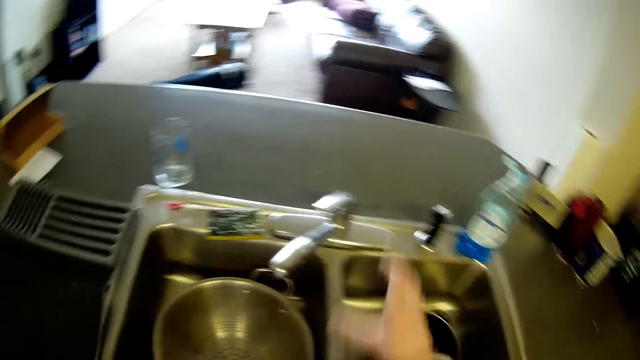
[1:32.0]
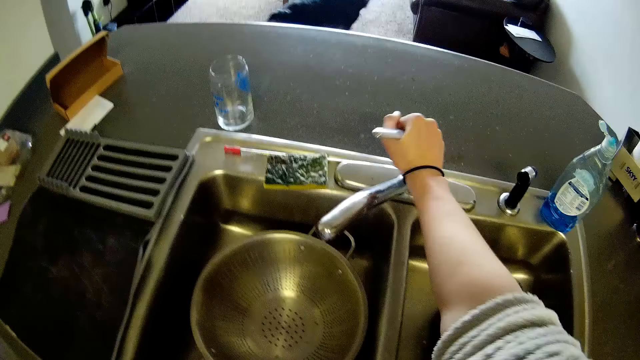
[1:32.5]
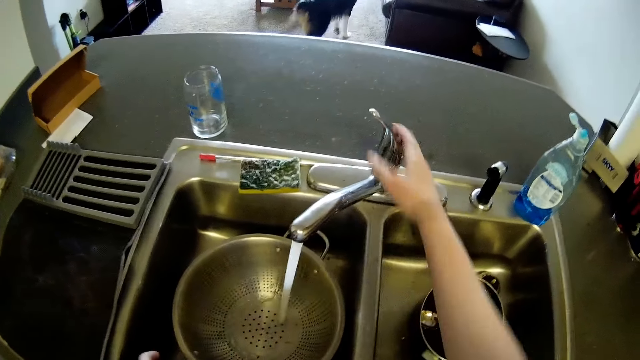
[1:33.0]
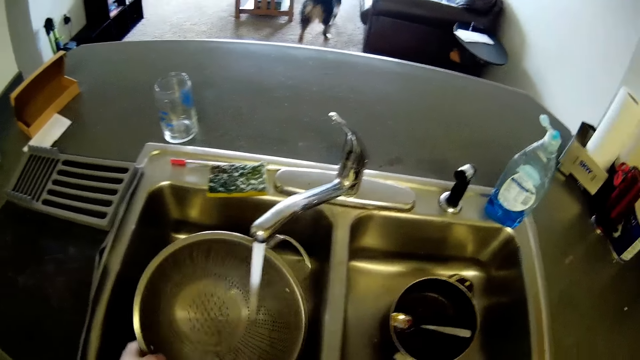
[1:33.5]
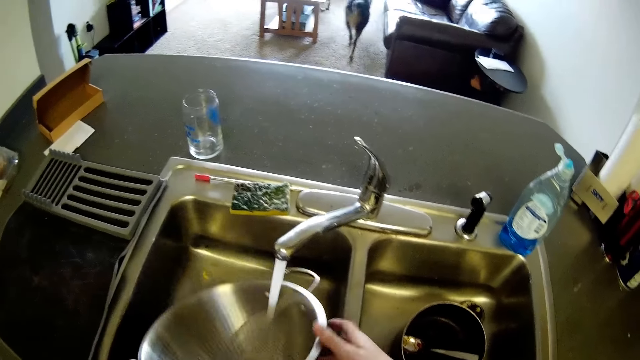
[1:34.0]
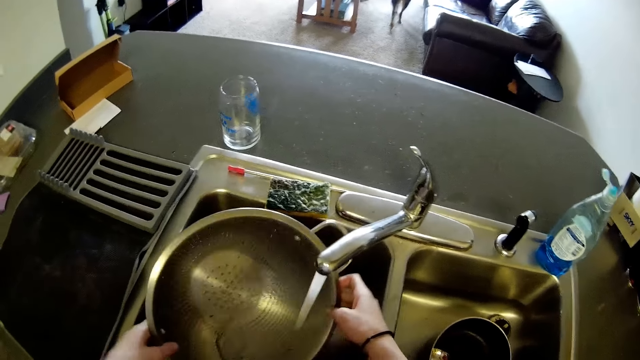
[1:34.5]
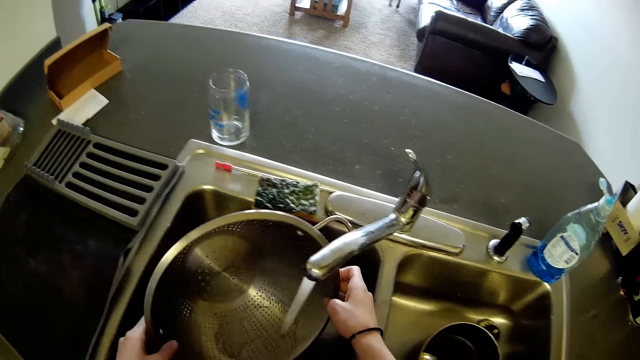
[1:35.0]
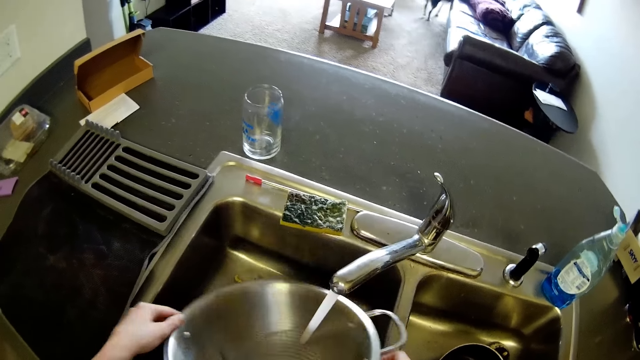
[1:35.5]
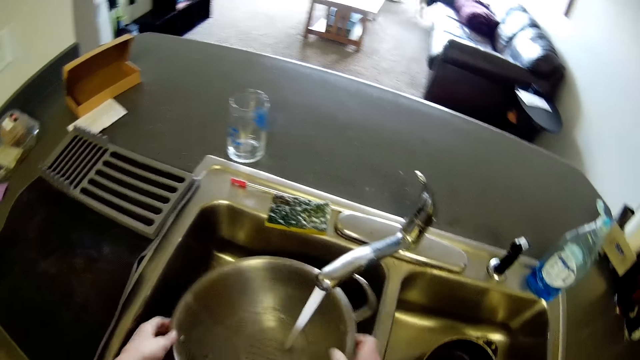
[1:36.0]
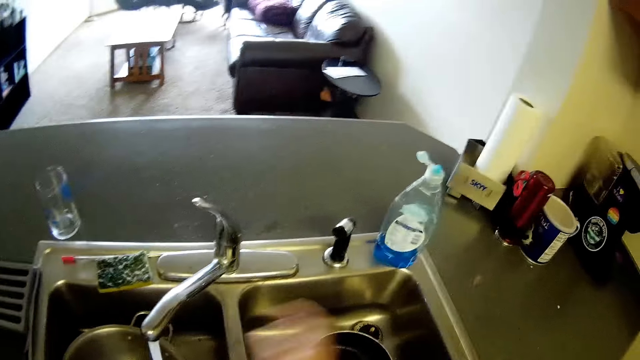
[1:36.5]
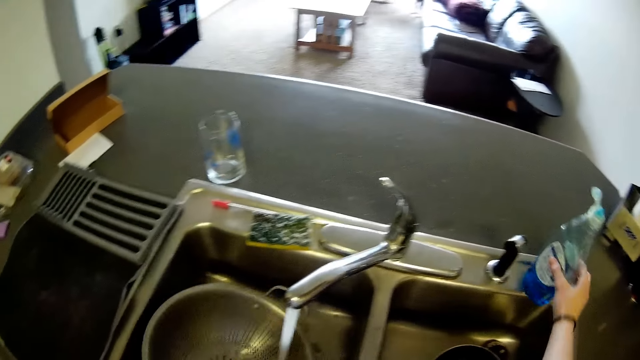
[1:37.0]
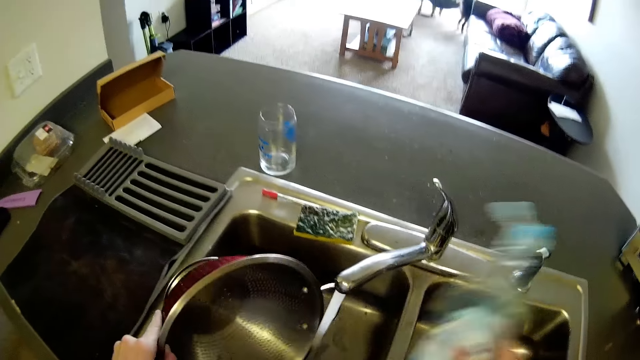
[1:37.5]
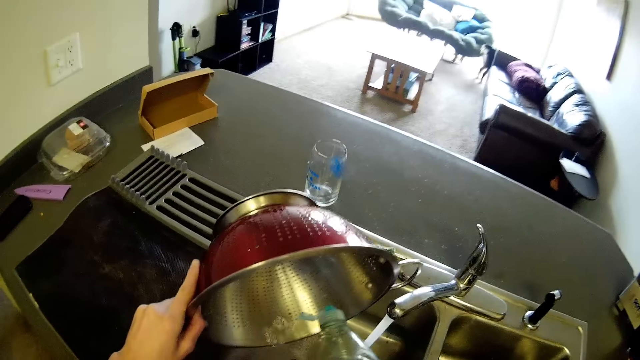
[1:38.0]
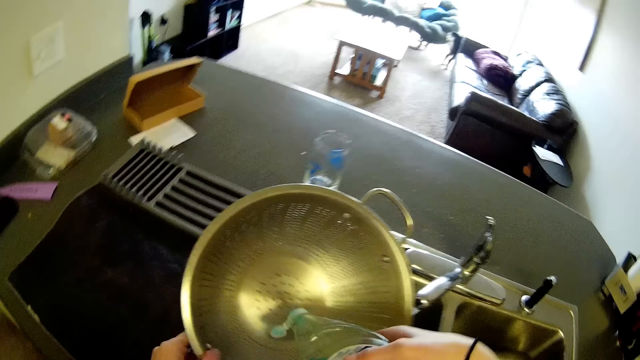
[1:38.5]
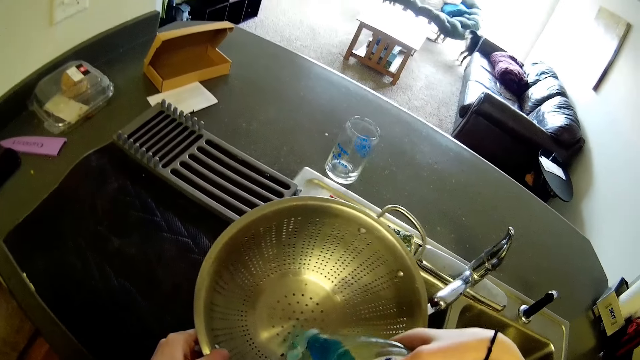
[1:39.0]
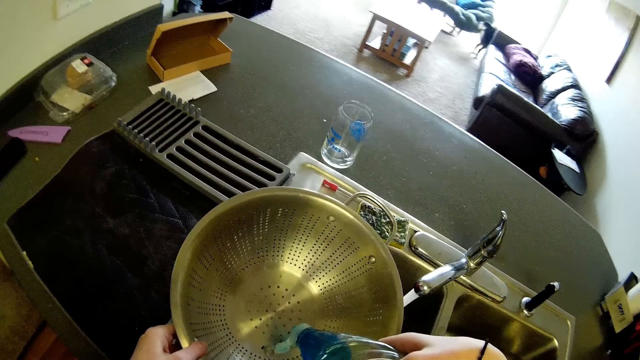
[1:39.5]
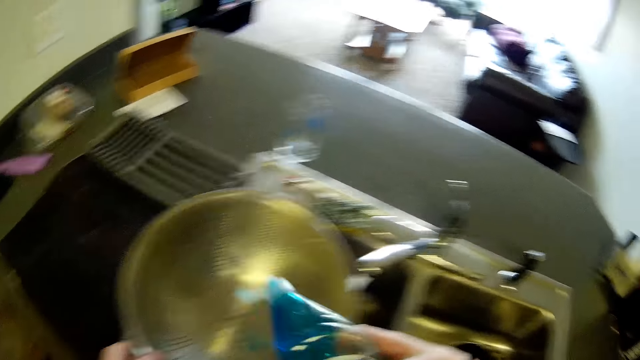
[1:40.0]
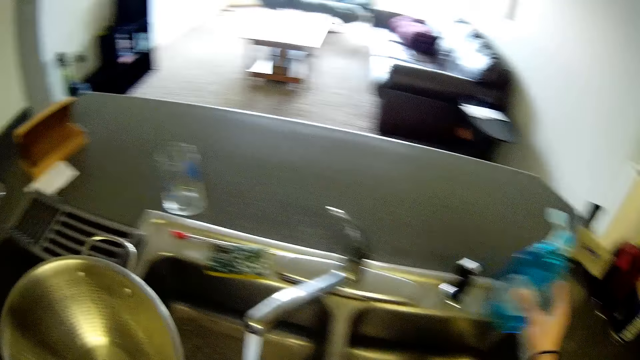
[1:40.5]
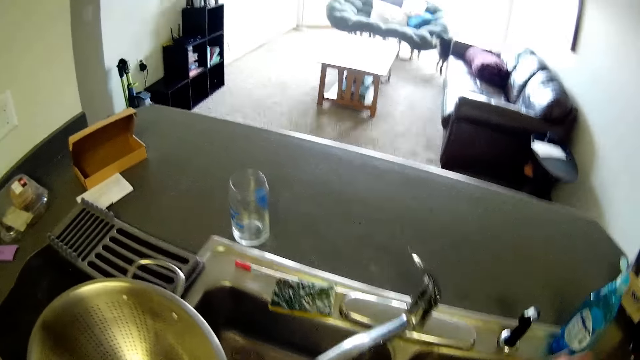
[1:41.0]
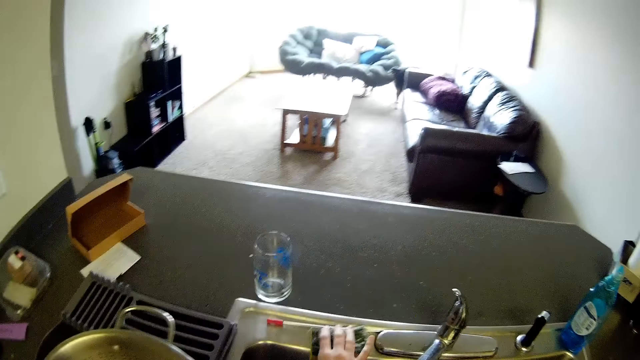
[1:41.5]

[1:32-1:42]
The camera wearer opens the water tap. They hold the tap. They rinse the metal pot in the sink. They take the soap container from the table. They pour soap into the pot from the container.

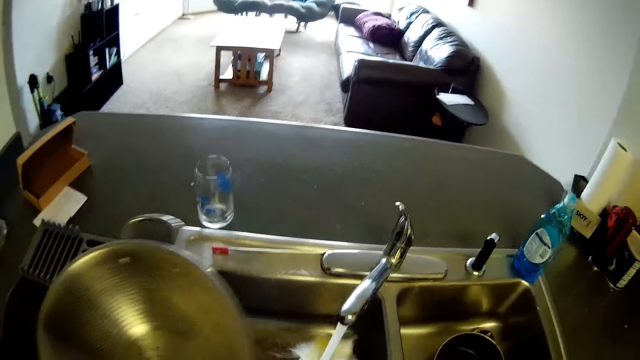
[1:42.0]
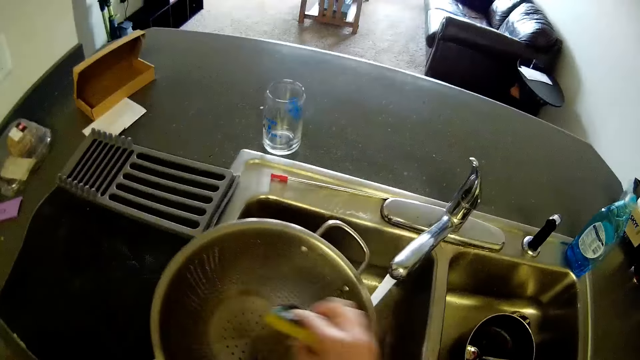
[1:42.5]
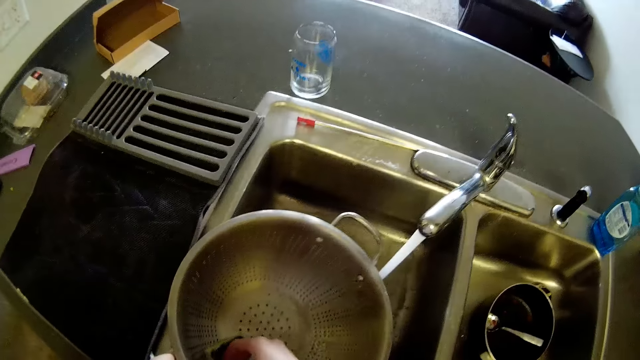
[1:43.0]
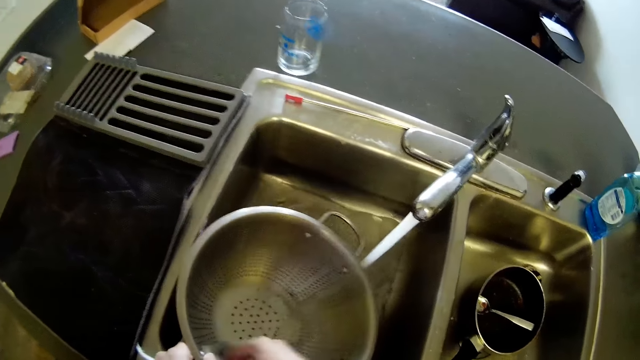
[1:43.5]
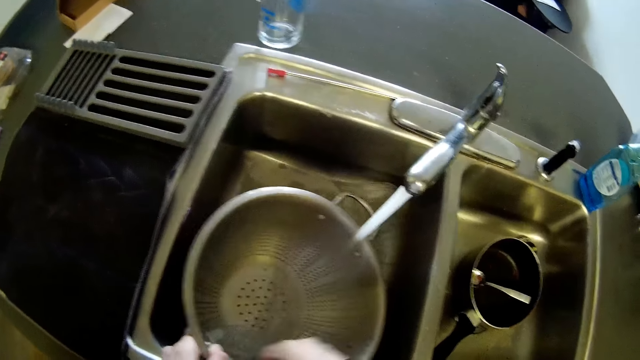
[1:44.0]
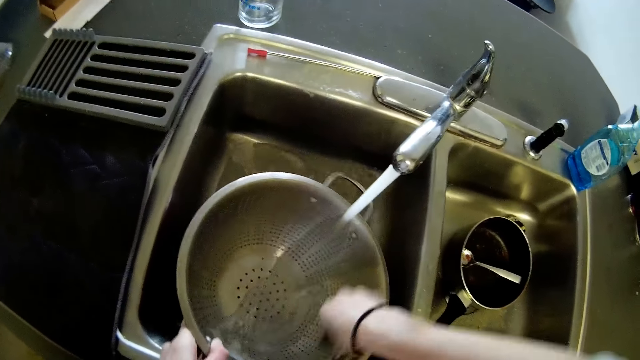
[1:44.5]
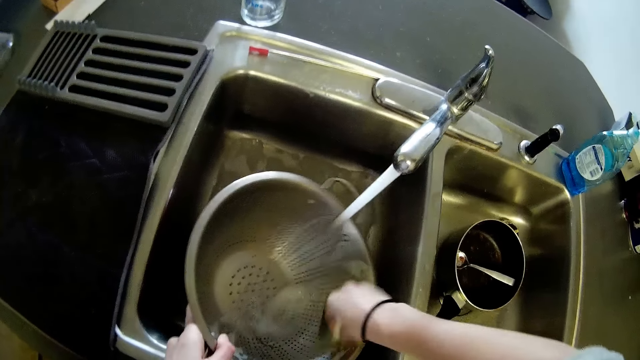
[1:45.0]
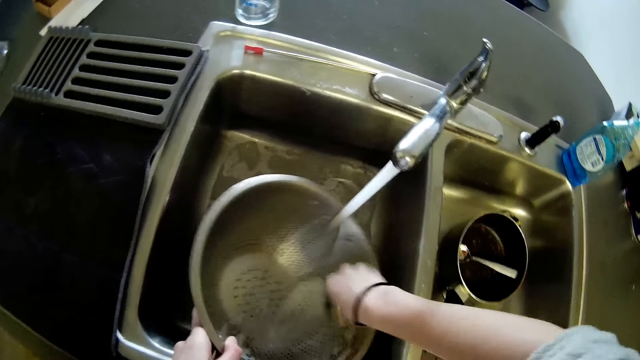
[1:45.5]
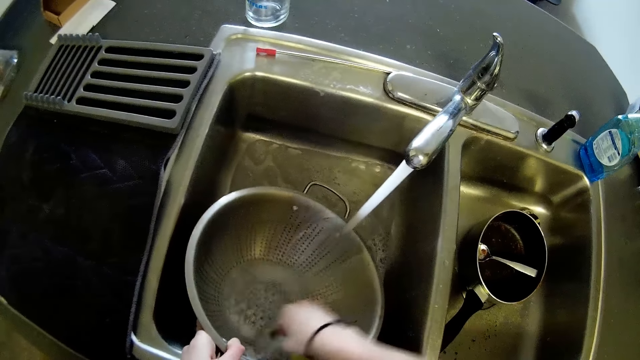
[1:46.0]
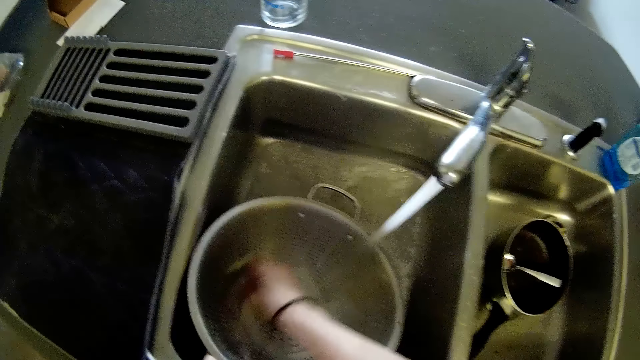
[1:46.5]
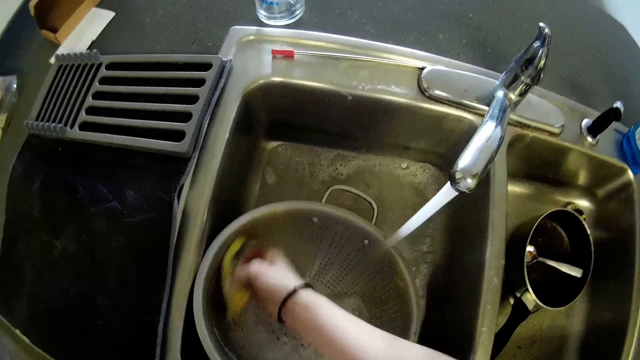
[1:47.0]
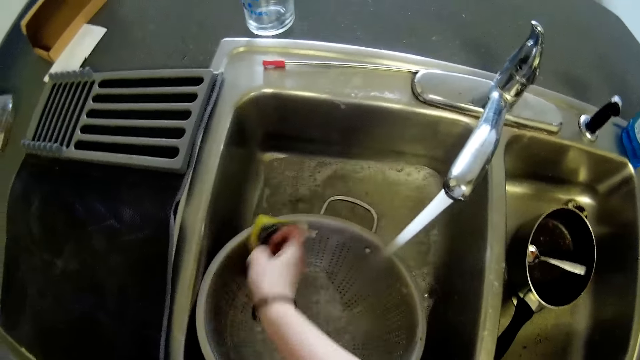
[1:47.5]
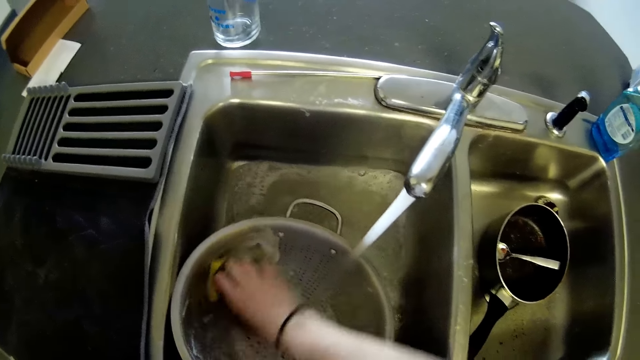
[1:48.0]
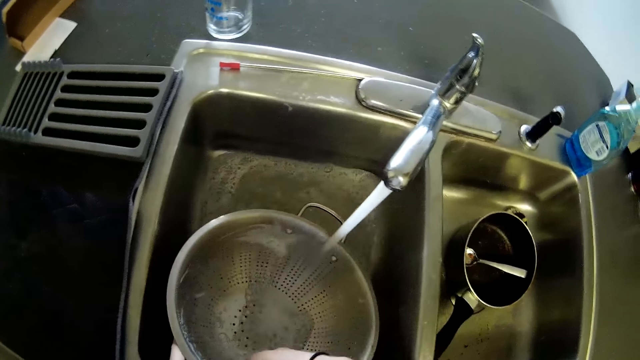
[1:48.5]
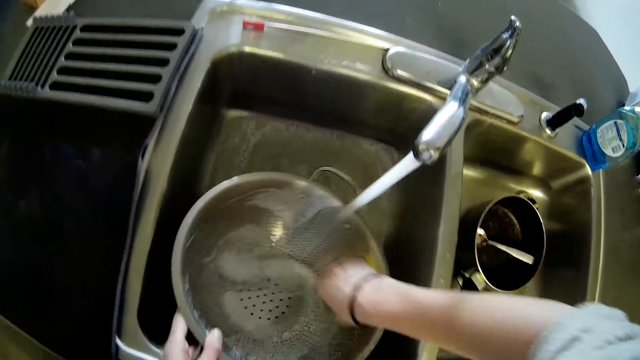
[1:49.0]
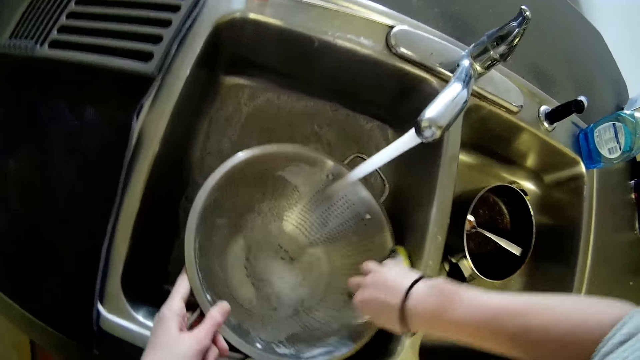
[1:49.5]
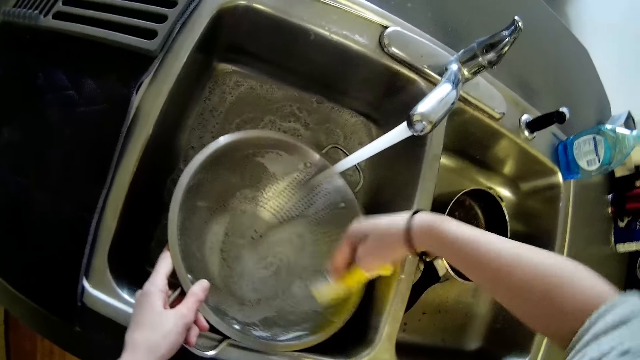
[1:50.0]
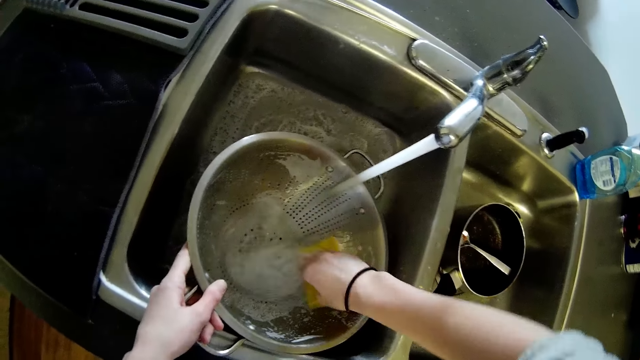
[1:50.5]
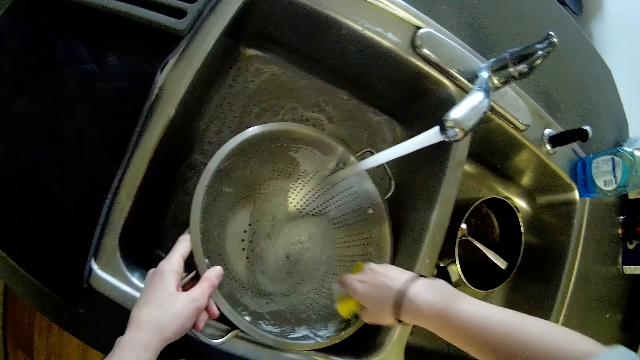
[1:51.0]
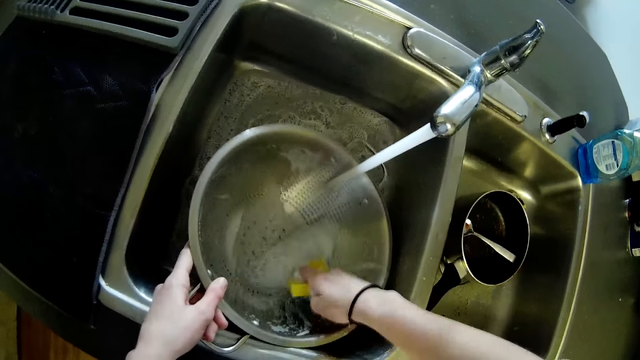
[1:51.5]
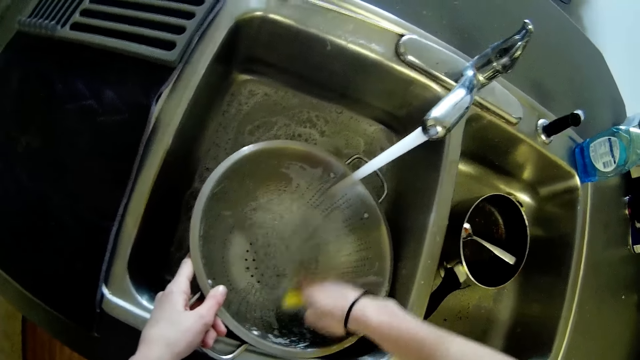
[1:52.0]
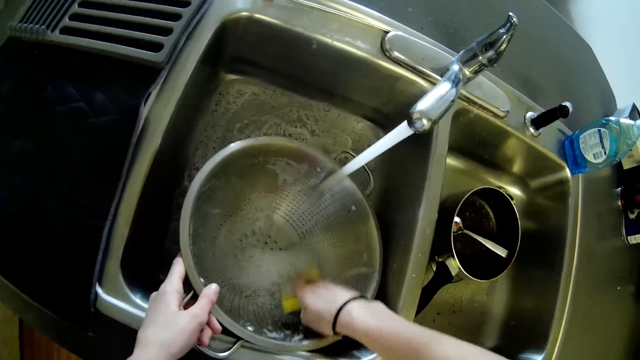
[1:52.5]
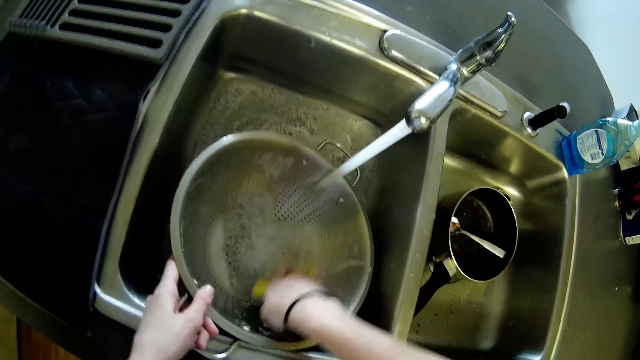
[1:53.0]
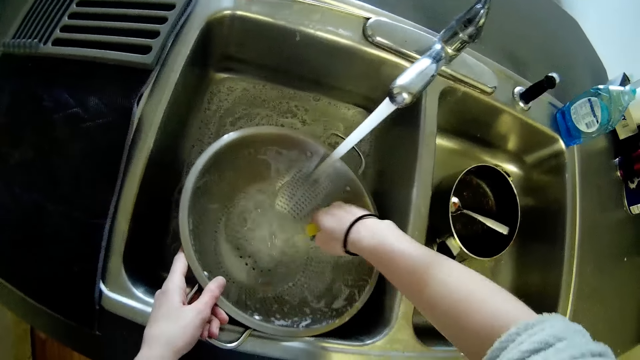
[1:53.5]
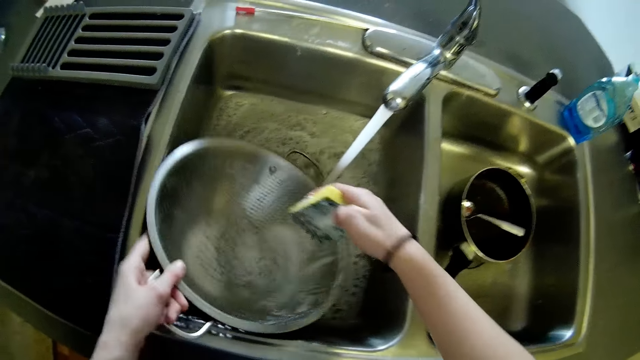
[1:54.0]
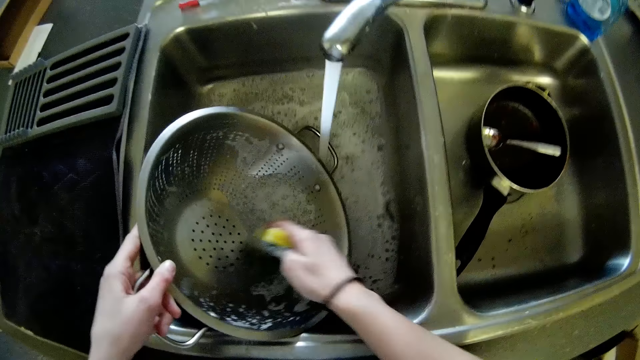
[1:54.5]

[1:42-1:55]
The camera wearer washes the pot with a foam.
